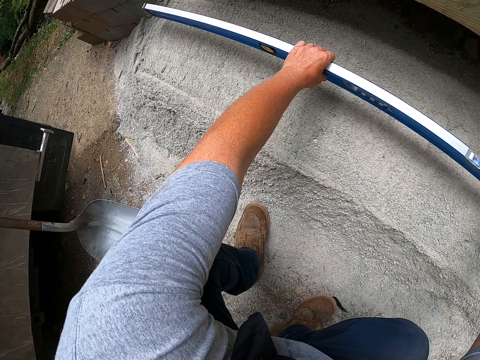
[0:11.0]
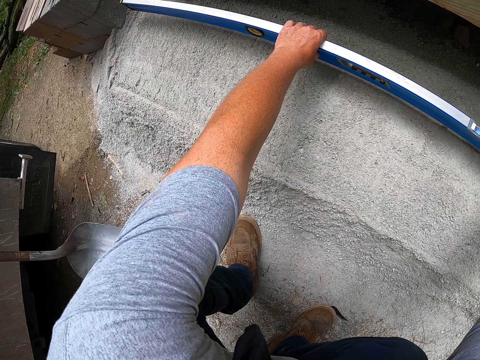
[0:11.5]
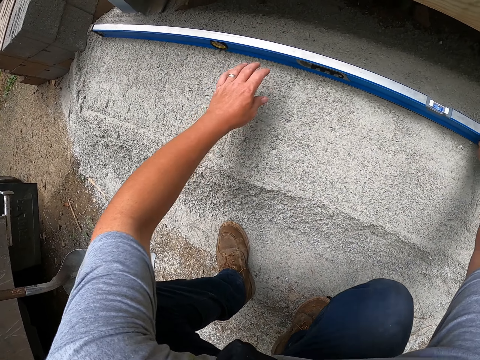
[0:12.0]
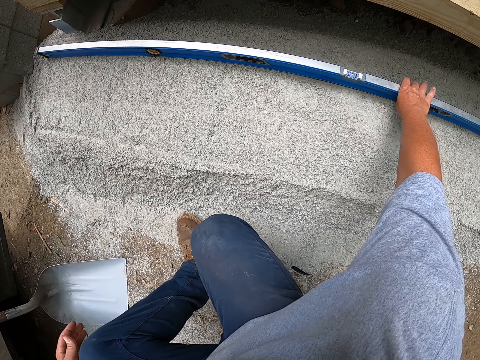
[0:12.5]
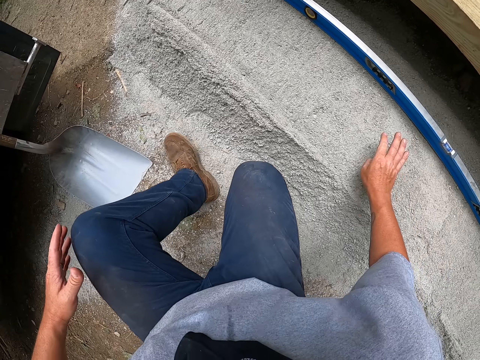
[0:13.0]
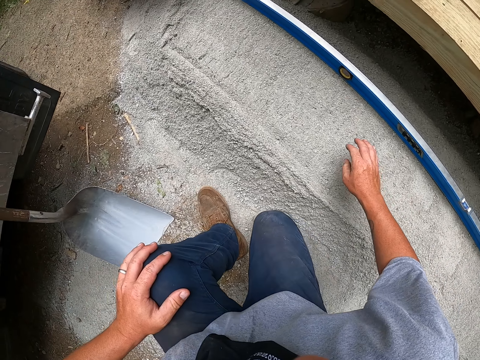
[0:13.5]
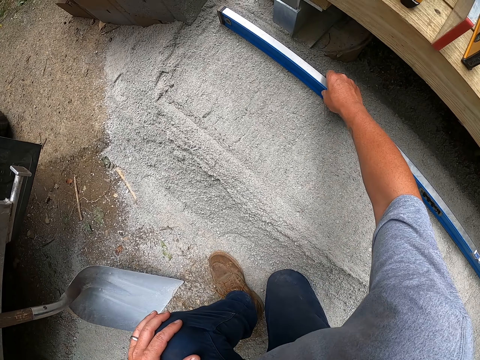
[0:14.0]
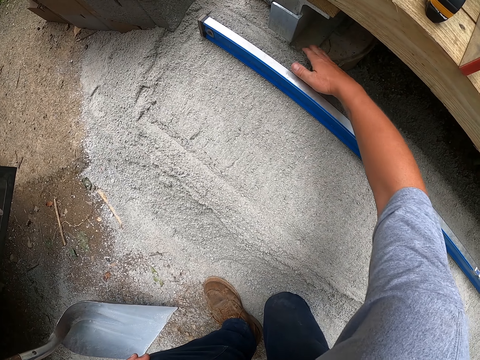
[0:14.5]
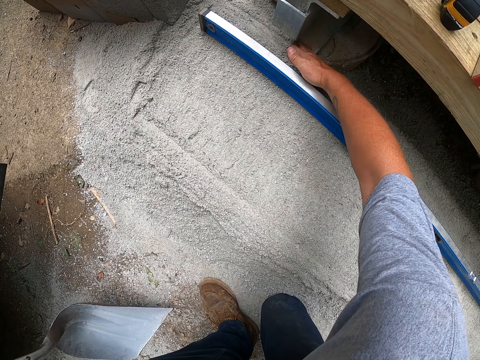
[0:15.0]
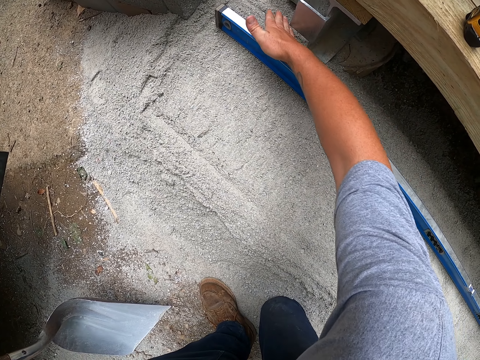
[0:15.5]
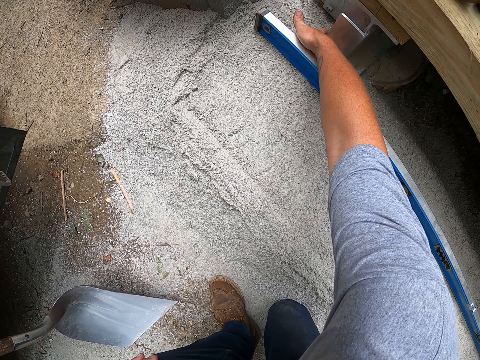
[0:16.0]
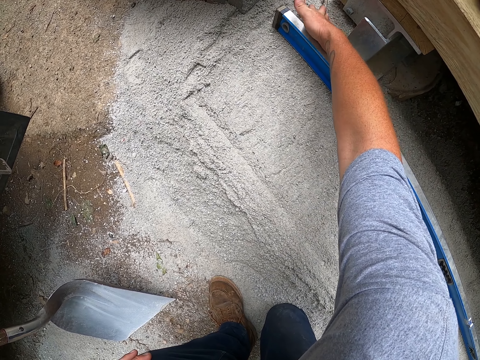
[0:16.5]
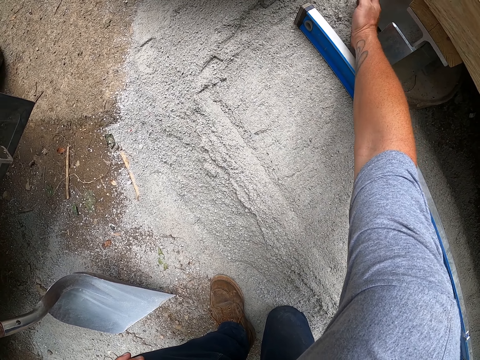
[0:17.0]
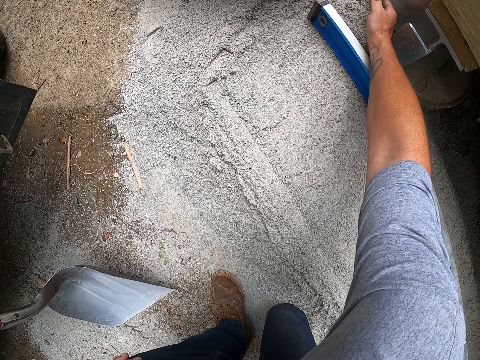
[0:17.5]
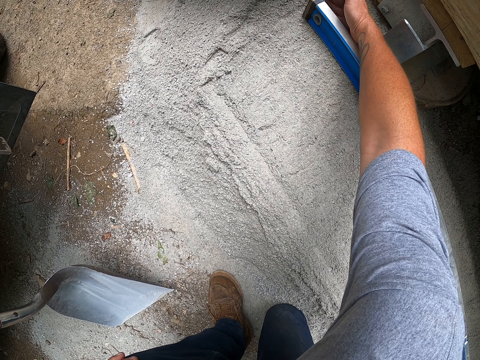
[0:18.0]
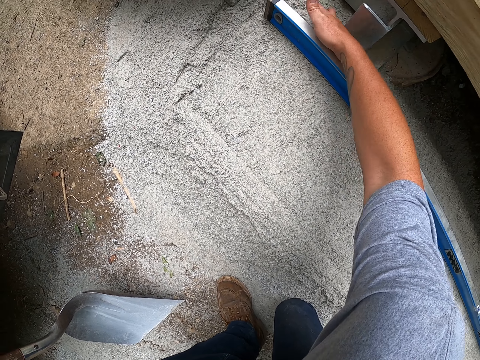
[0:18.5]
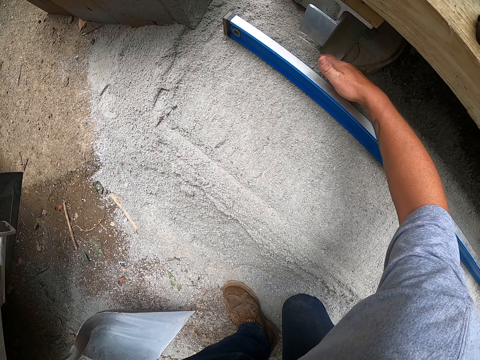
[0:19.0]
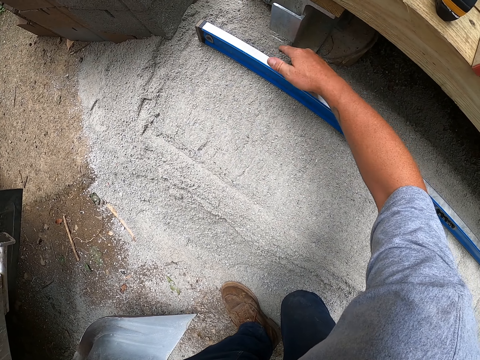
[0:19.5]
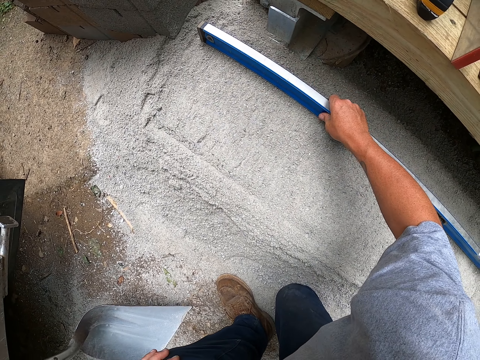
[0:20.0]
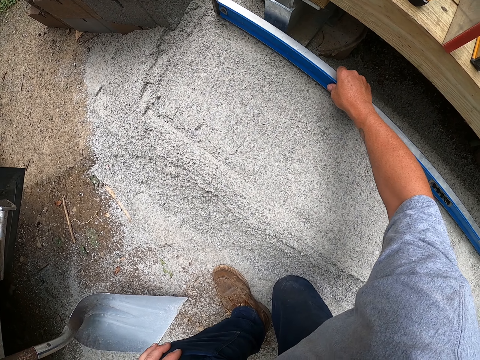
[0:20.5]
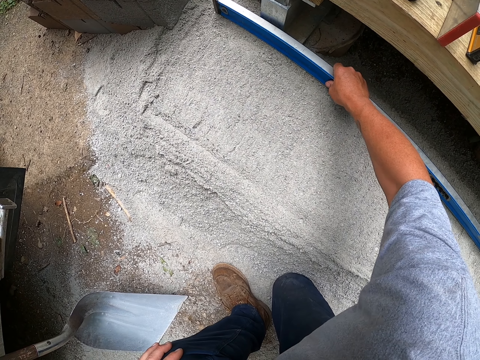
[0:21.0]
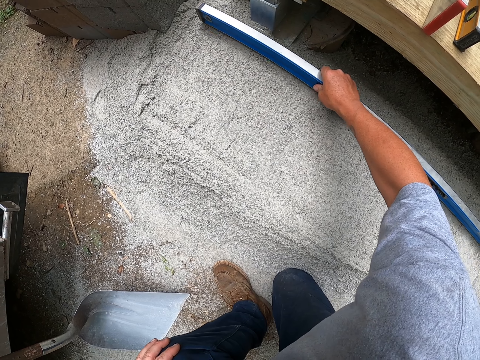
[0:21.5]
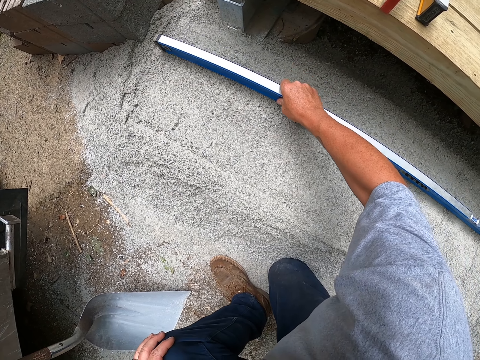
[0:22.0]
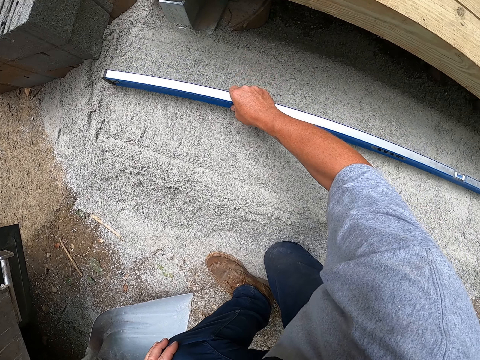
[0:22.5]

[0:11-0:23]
The camera wearer puts a piece of wood on the cement. They turn around the construction area. They move the liquid measurement ruler. They pull the cement with the hand. They hit the cement with the piece of wood. They move the liquid measurement ruler.

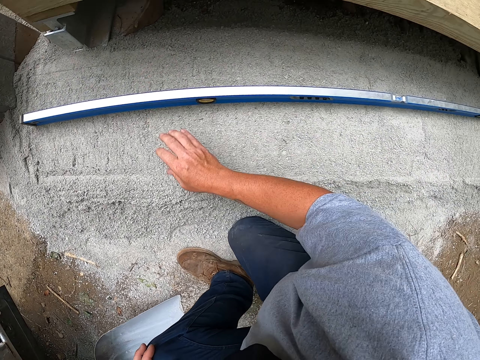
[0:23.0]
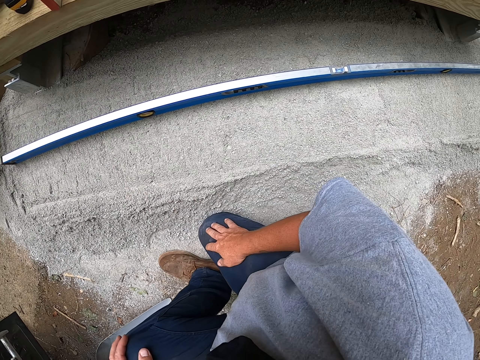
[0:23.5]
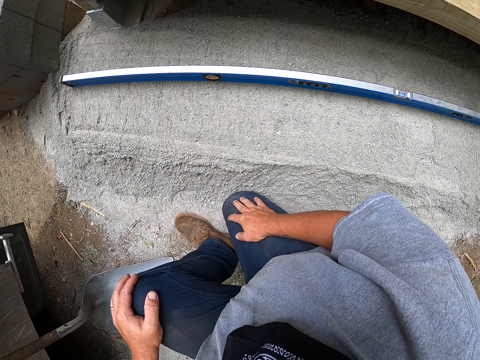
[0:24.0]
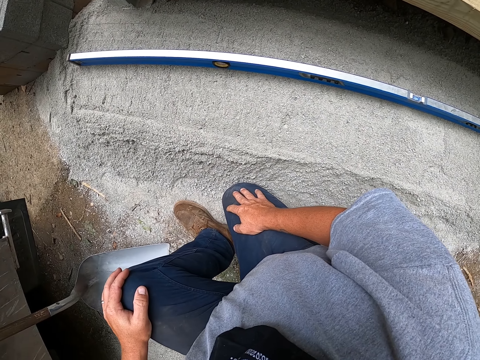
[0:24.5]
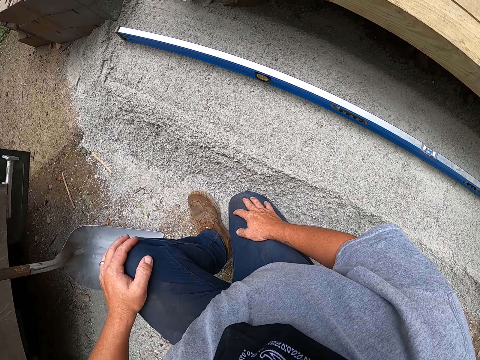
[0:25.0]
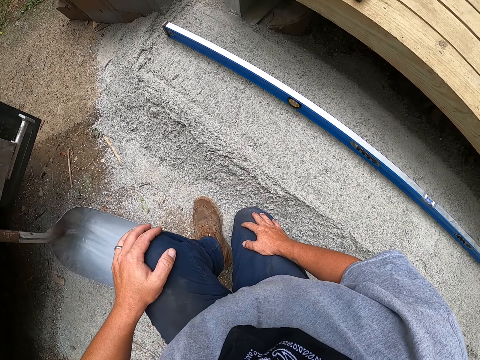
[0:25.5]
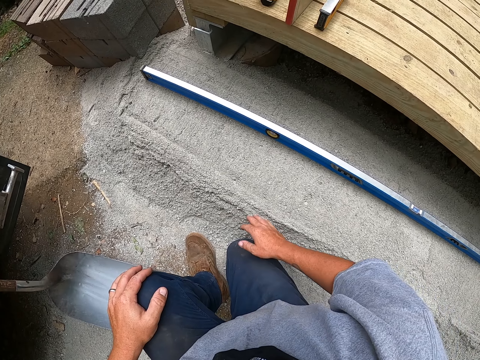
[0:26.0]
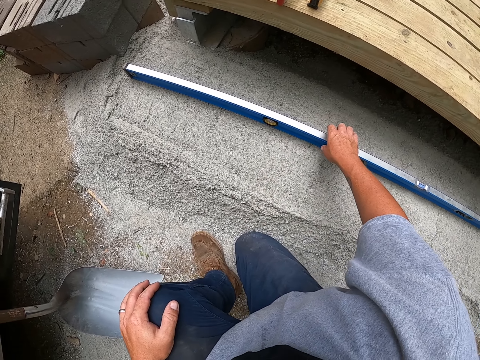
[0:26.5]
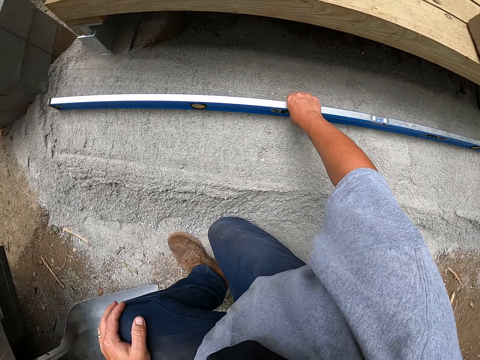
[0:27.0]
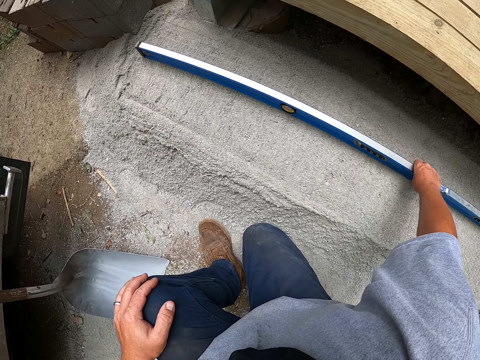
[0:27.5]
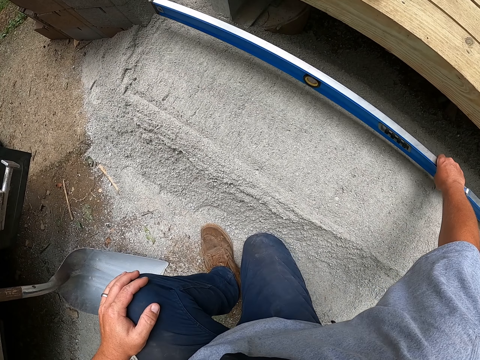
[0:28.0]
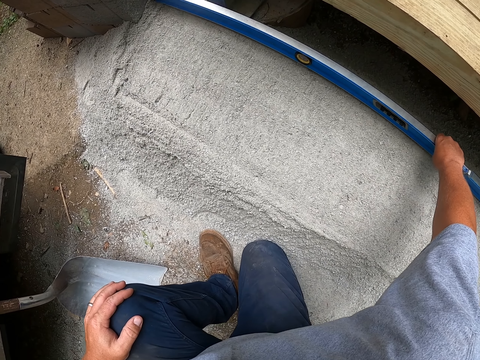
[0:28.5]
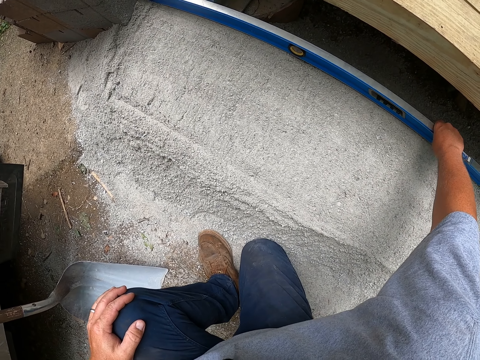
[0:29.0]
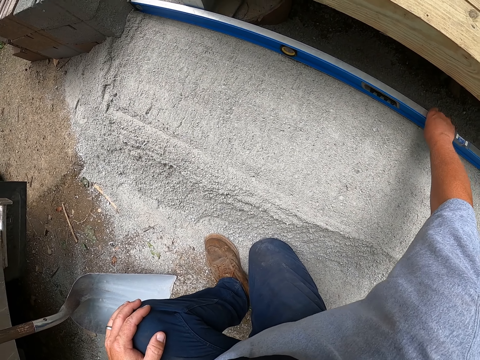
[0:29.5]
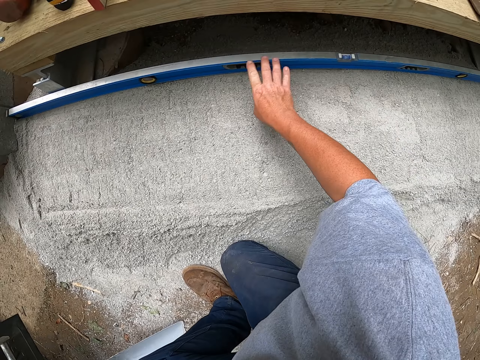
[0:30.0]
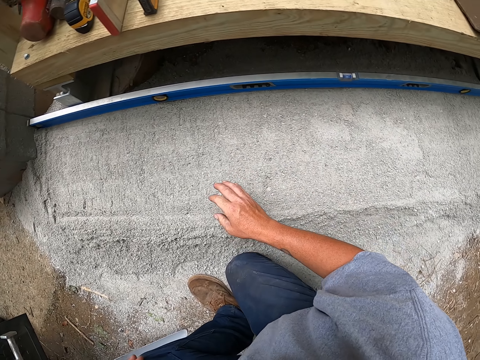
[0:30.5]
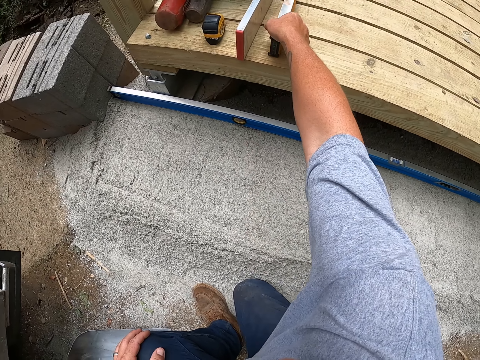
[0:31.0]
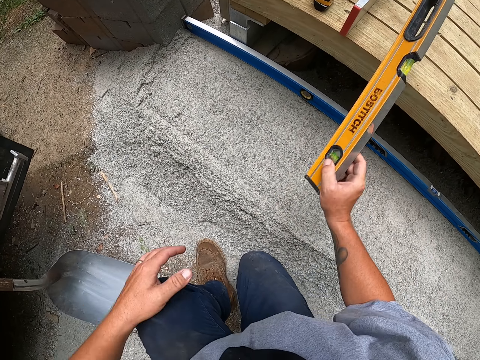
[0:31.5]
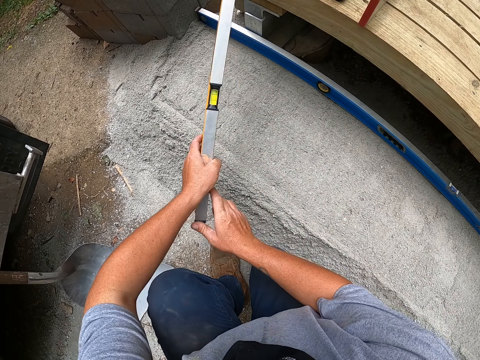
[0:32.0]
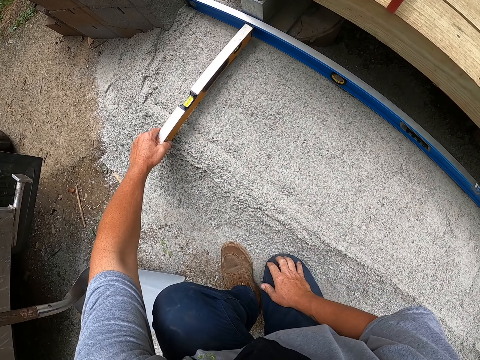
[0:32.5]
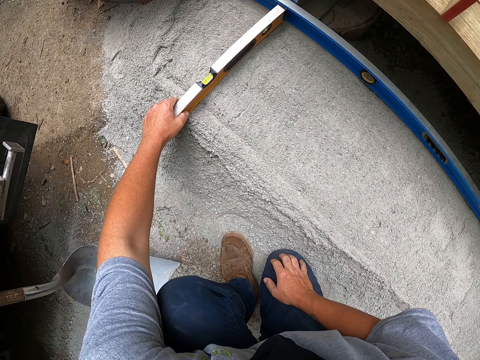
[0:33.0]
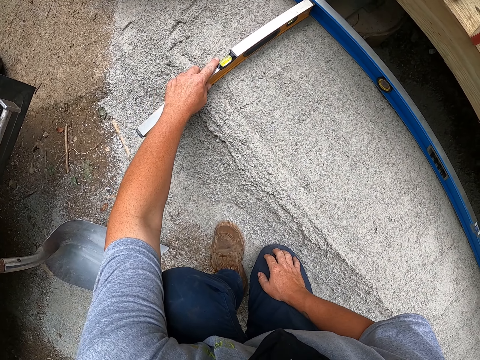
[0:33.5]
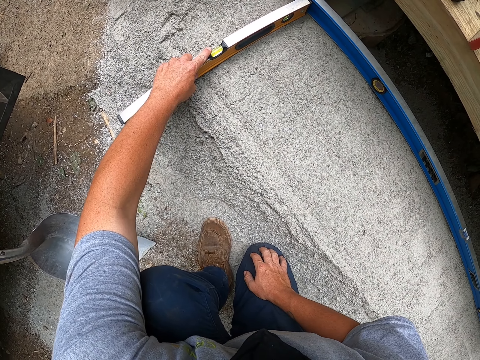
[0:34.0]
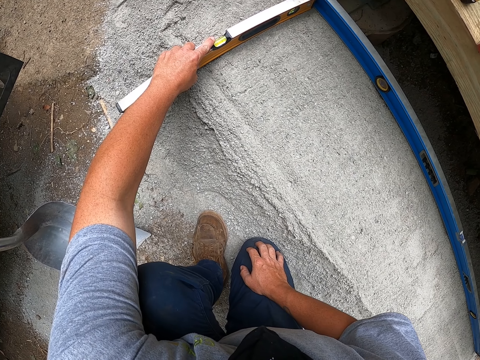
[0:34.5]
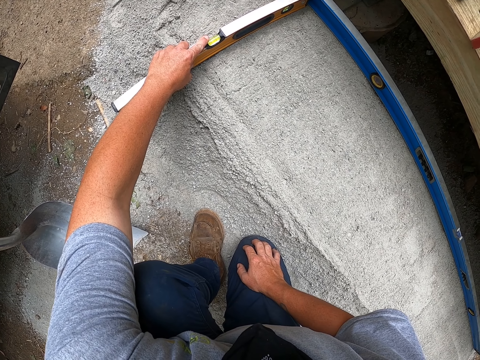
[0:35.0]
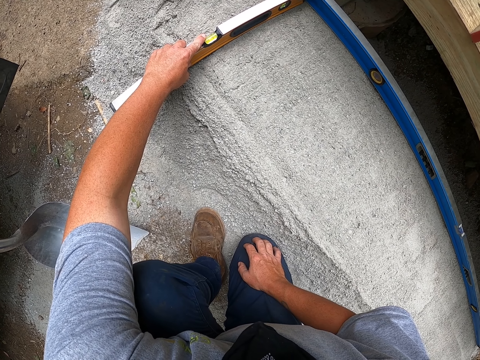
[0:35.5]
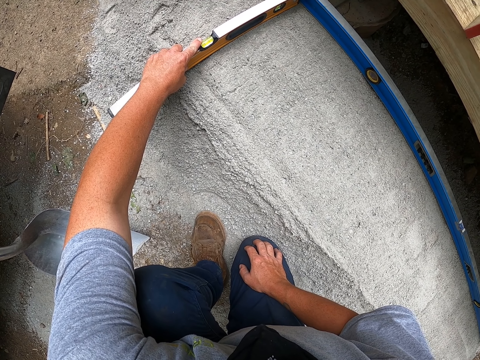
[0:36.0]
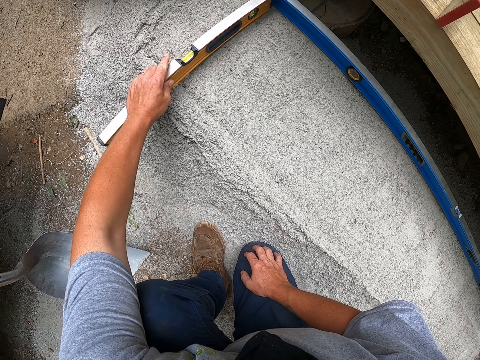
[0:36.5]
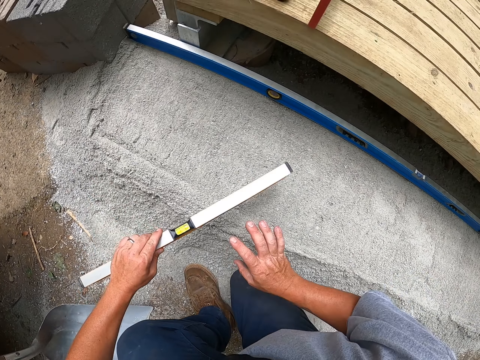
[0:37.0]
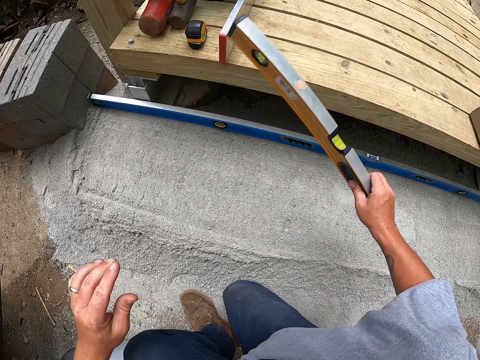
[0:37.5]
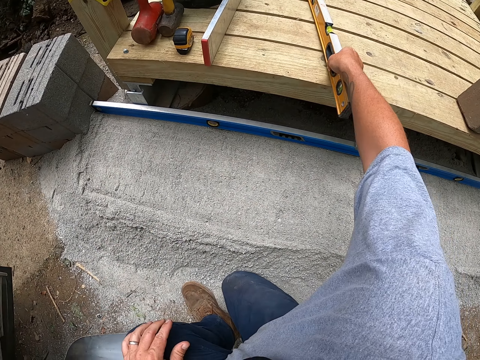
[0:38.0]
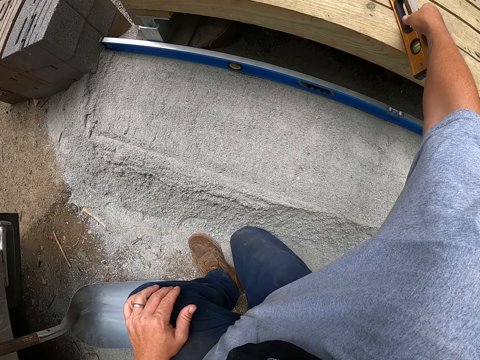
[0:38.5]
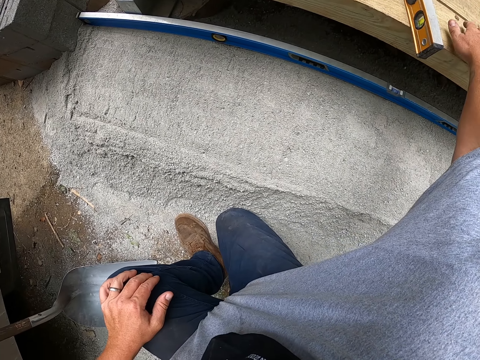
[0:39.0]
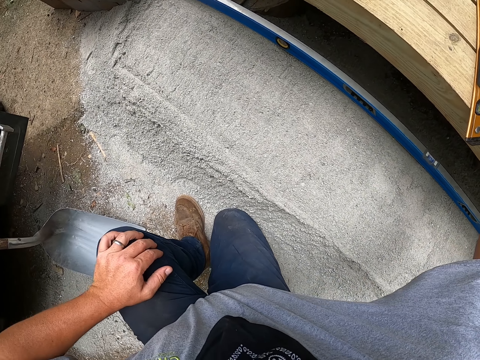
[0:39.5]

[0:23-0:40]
The camera wearer puts a hand on the thighs. They turn around the construction area. They move the liquid measurement ruler forward. They pick up the liquid measurement ruler. They place the liquid measurement ruler on the concrete. They put the liquid measurement ruler on the wooden structure.
